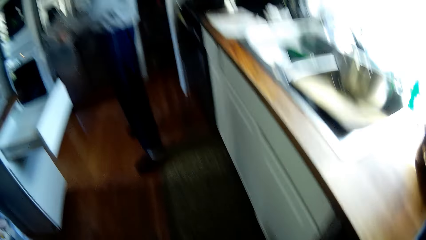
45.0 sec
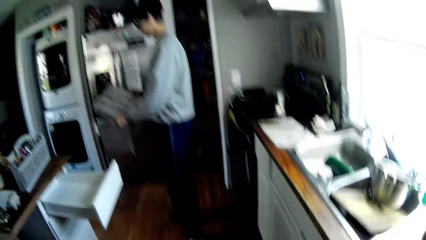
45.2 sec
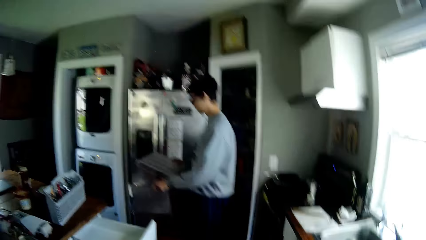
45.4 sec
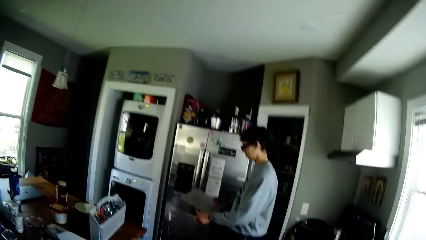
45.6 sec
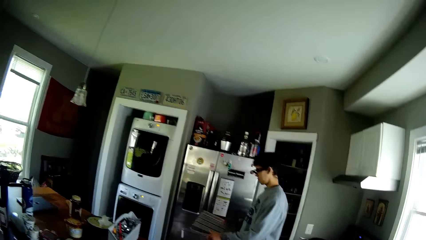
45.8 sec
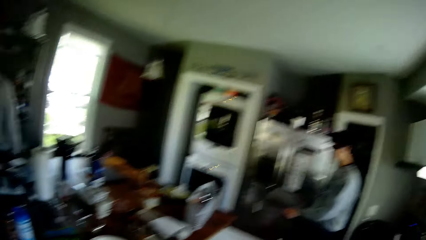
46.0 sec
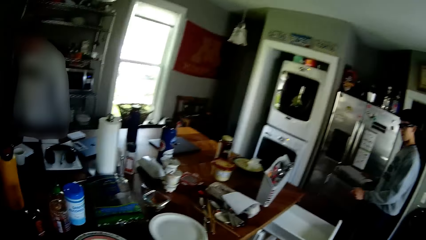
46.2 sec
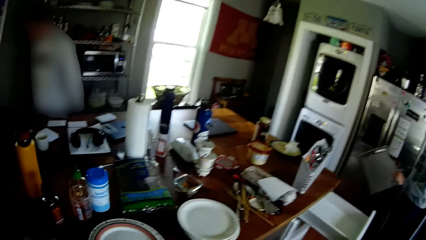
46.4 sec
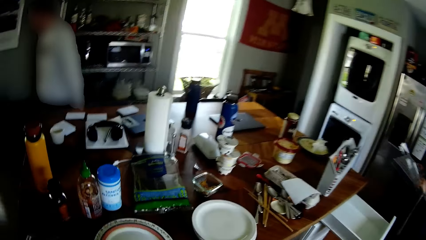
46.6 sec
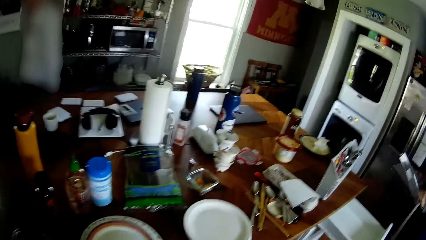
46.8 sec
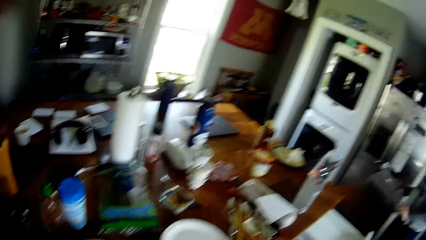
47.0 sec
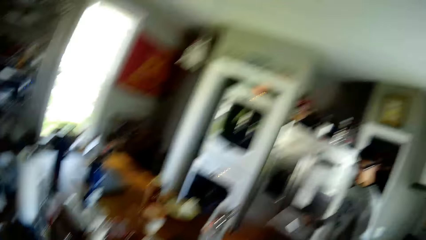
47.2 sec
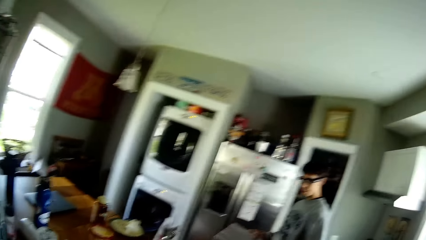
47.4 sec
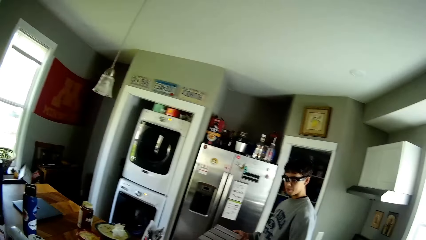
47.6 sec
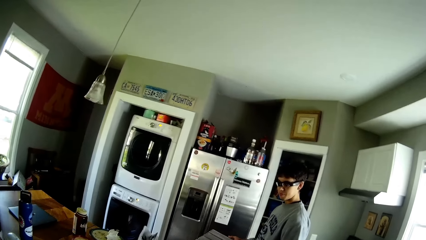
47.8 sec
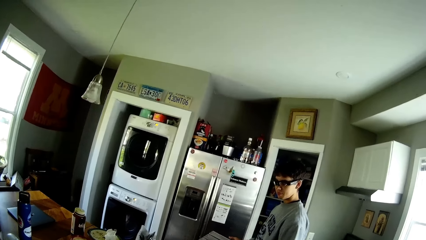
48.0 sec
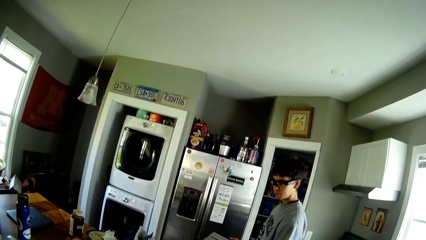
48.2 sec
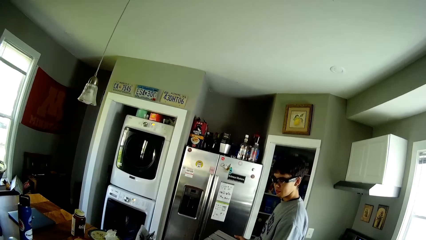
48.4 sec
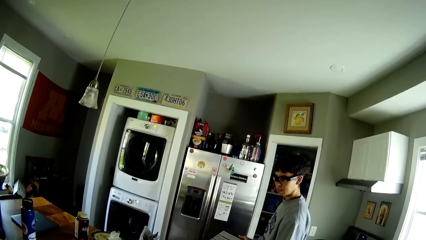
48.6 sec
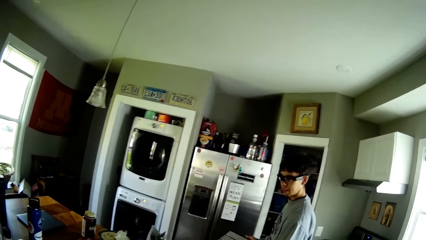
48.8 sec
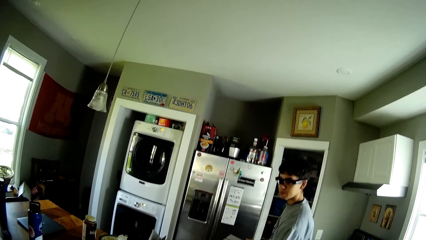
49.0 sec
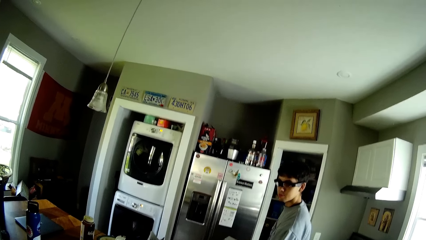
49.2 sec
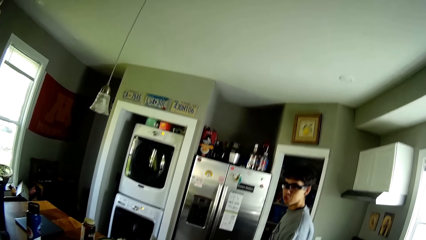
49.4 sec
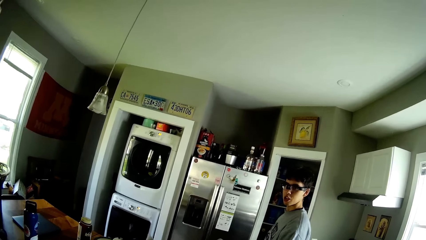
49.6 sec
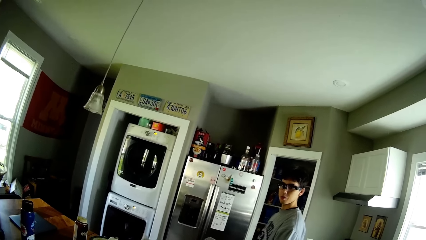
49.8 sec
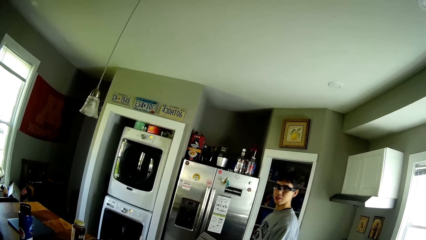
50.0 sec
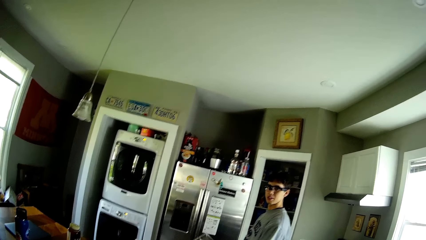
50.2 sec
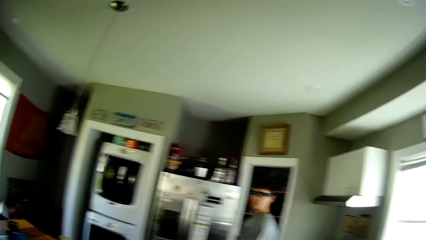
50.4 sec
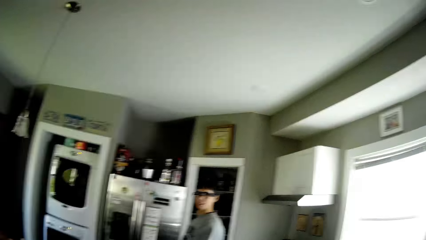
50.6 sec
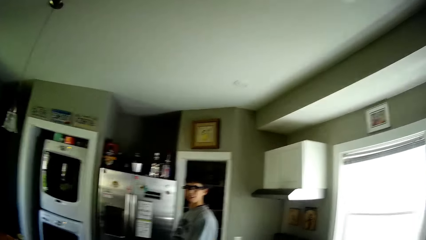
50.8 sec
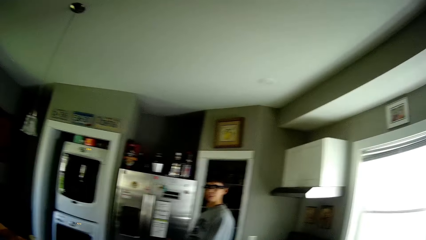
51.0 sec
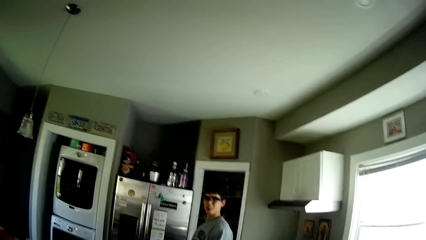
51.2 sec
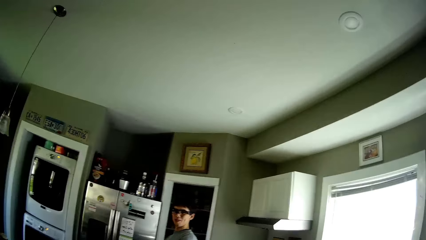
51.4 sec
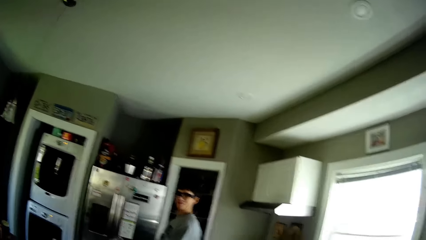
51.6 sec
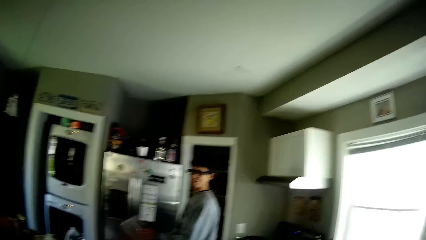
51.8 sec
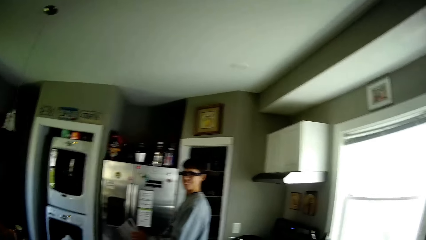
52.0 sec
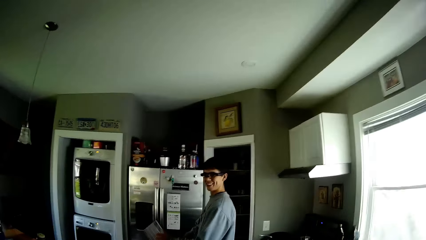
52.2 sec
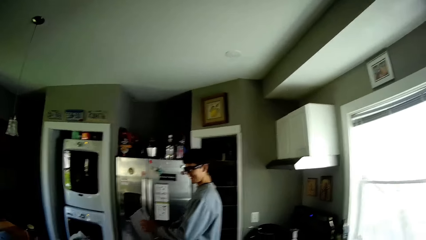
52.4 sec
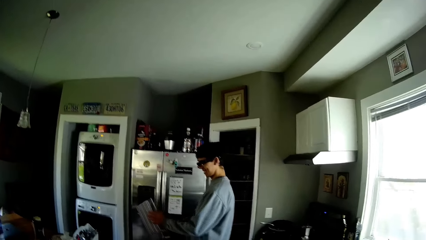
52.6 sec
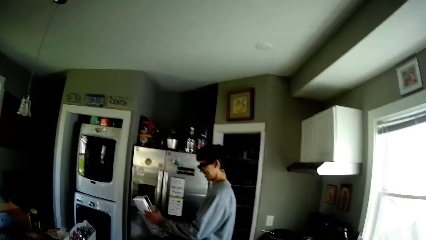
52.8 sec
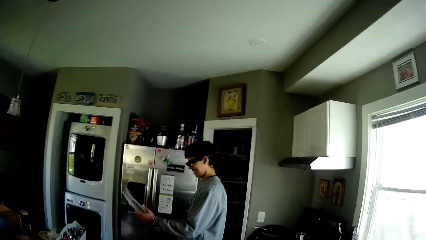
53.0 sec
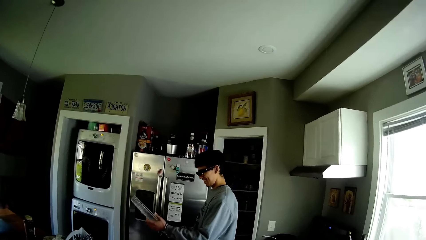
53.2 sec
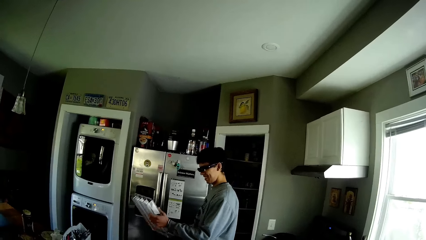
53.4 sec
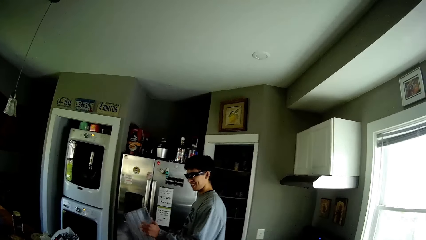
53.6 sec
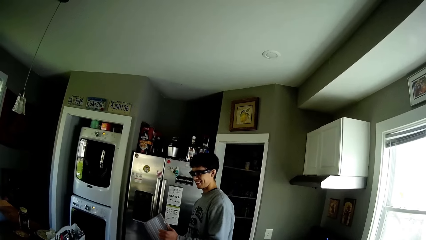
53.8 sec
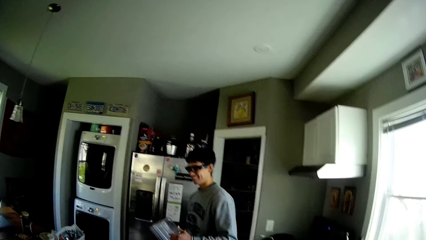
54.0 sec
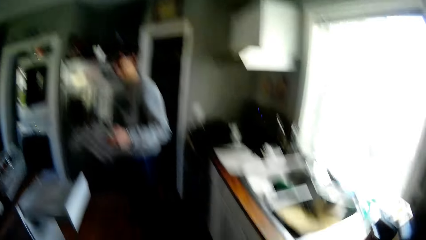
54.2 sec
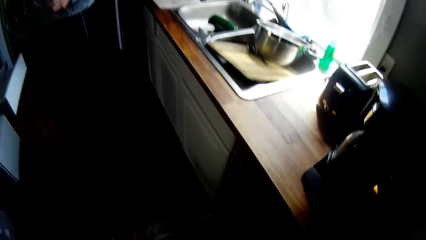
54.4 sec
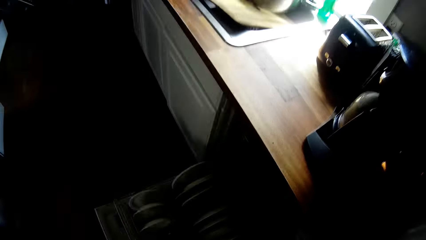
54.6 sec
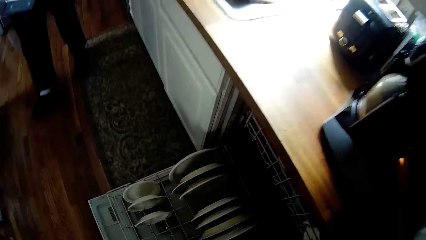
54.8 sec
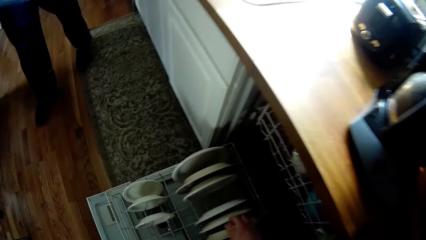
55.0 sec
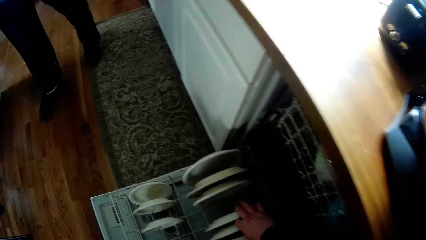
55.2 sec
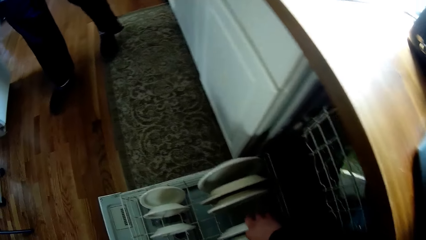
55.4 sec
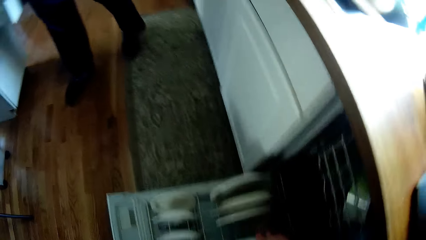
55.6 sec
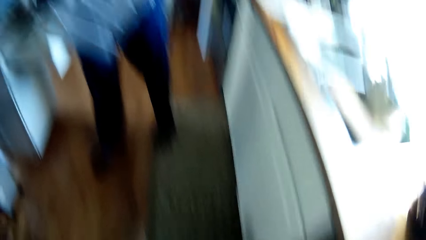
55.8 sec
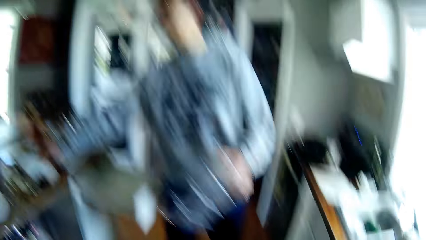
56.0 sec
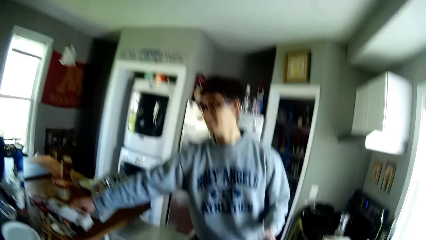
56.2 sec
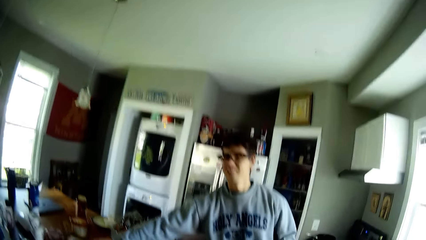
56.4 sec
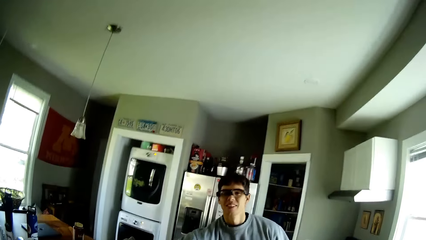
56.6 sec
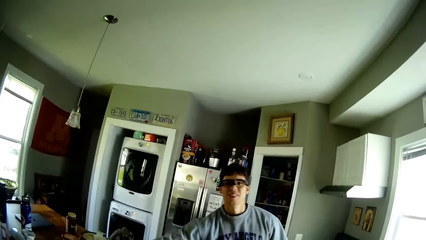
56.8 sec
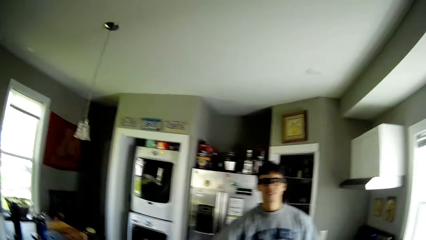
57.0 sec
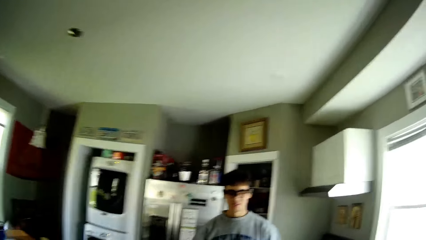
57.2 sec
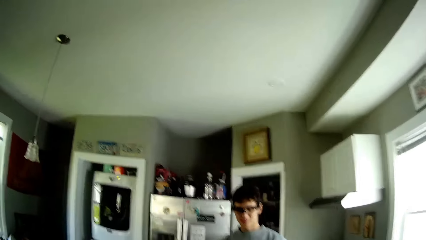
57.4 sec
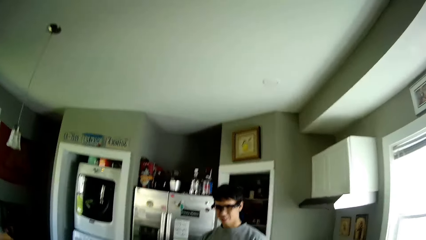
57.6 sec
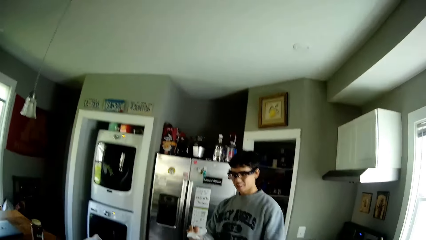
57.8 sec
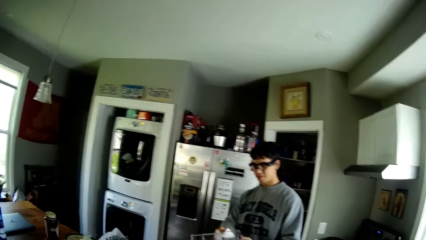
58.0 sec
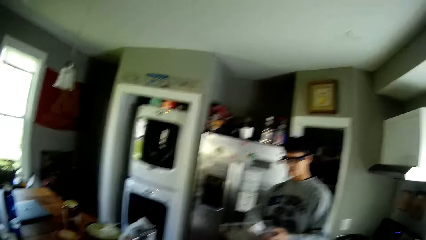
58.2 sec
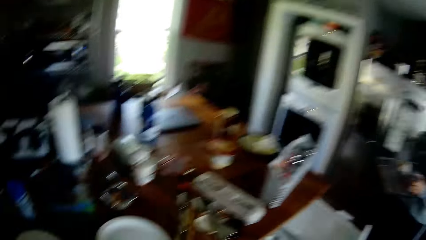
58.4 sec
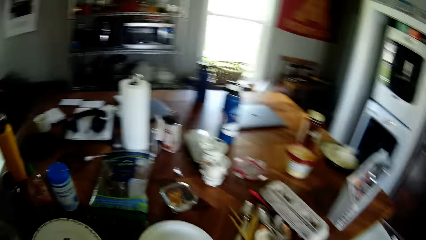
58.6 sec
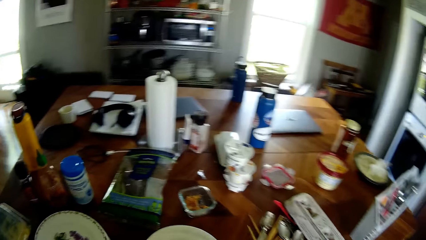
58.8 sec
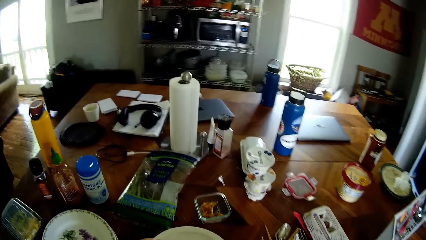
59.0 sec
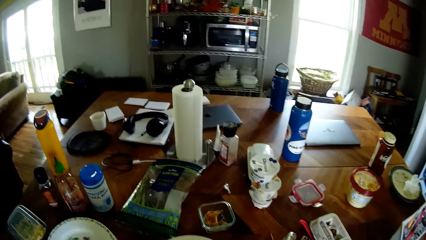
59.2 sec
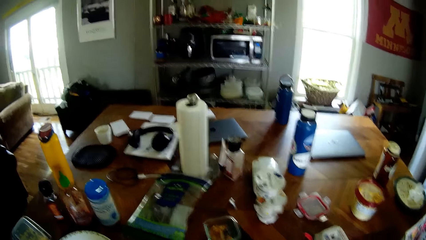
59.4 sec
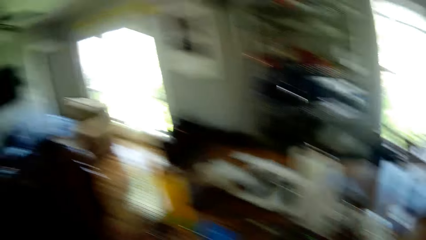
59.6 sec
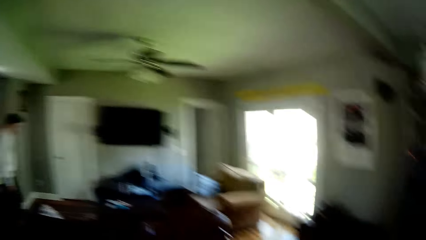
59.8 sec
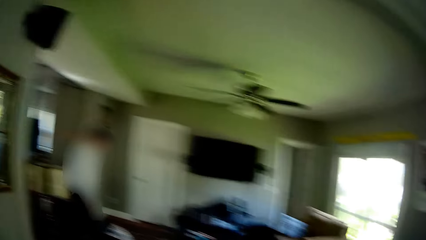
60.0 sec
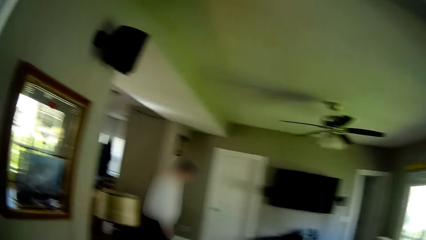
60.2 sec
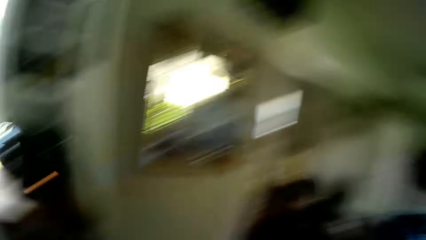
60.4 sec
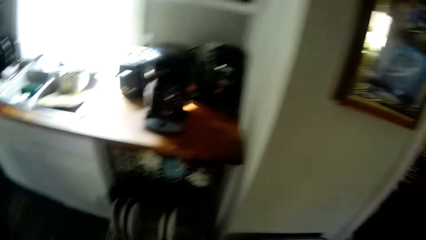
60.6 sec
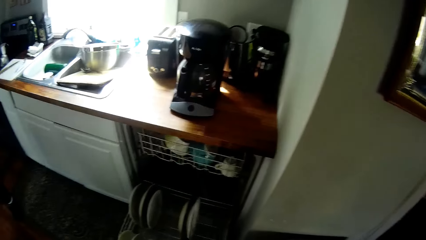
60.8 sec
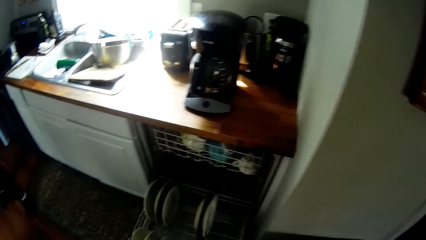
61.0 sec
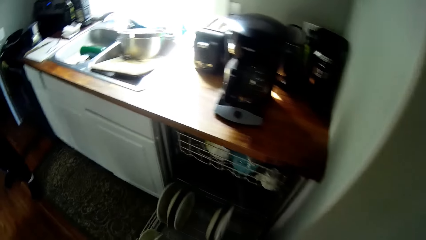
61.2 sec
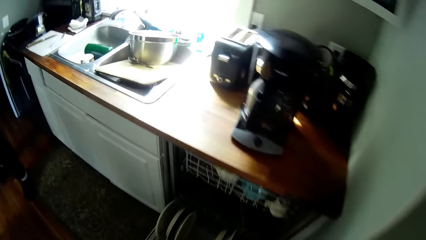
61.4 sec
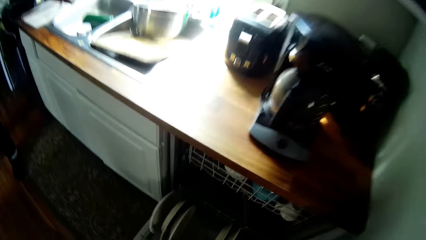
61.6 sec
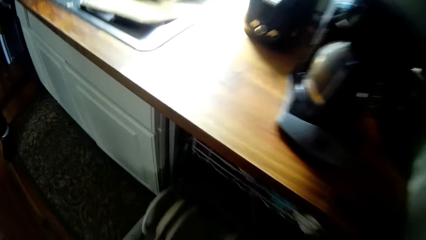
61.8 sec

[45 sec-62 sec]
The camera wearer talks to a man. He looks at the plates in the drawer. He picks up a plate from the drawer with his right hand. He looks around. The man picks up a cloth from the table with his right hand. The camera wearer looks at the table. He looks around.
